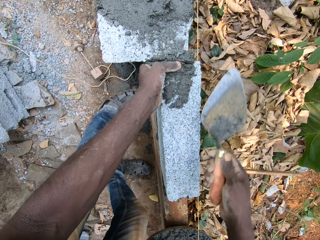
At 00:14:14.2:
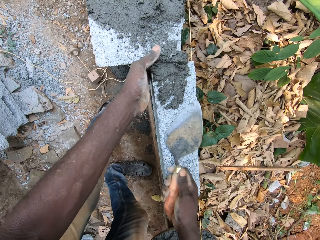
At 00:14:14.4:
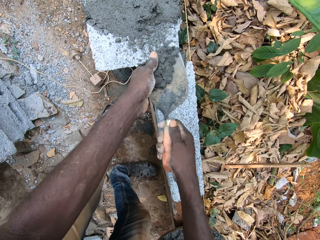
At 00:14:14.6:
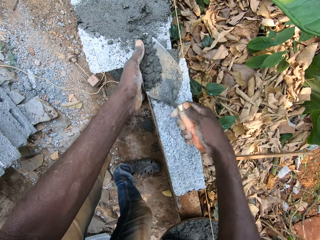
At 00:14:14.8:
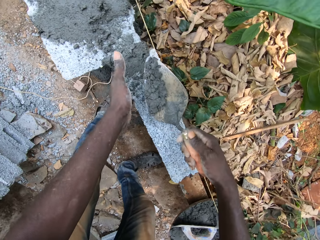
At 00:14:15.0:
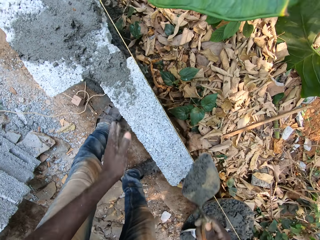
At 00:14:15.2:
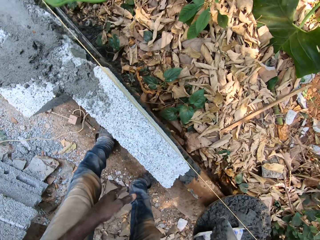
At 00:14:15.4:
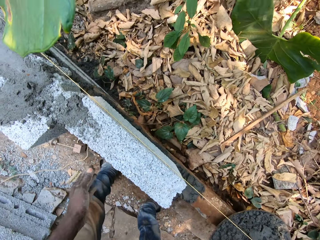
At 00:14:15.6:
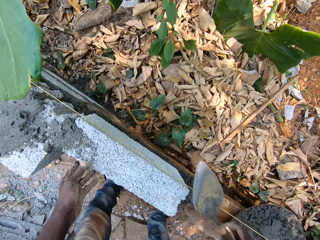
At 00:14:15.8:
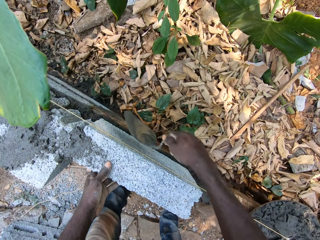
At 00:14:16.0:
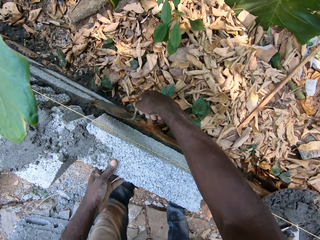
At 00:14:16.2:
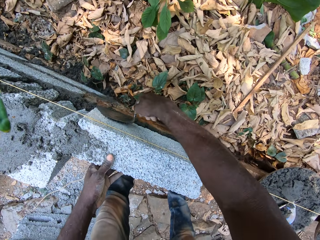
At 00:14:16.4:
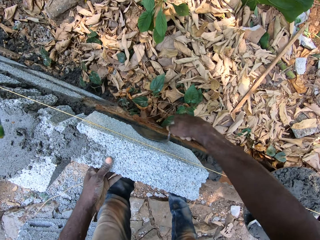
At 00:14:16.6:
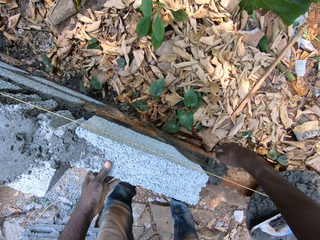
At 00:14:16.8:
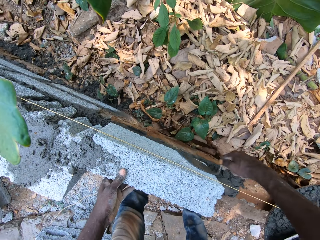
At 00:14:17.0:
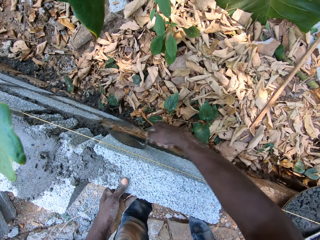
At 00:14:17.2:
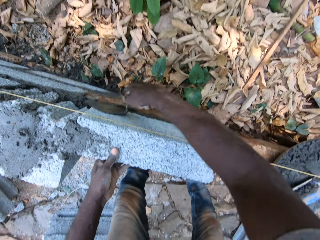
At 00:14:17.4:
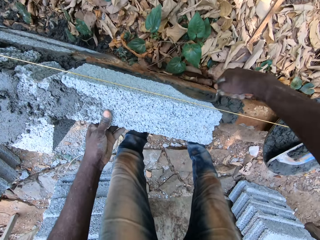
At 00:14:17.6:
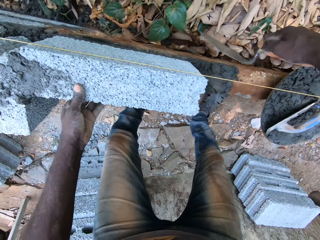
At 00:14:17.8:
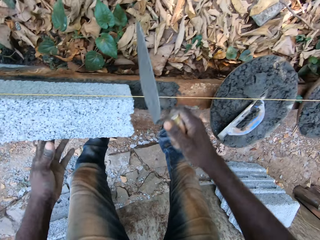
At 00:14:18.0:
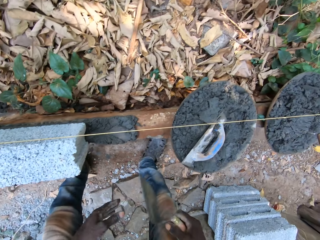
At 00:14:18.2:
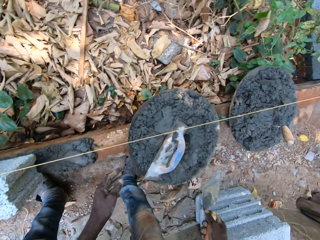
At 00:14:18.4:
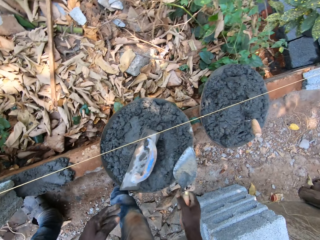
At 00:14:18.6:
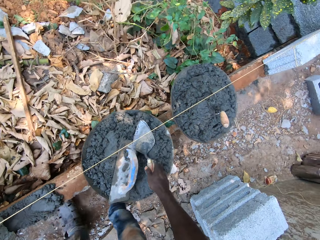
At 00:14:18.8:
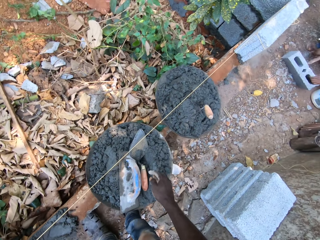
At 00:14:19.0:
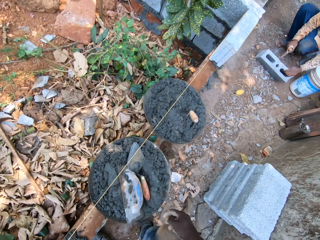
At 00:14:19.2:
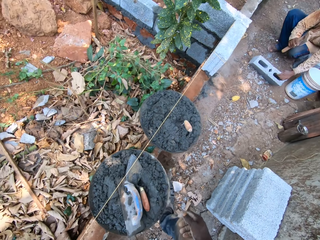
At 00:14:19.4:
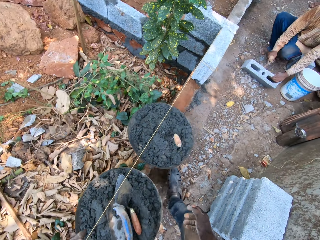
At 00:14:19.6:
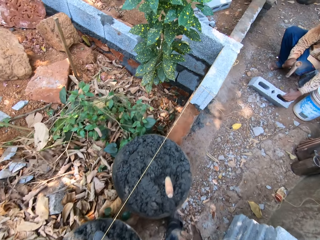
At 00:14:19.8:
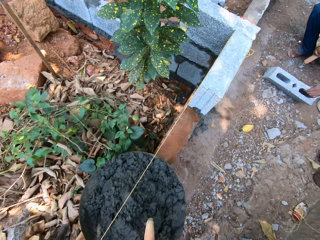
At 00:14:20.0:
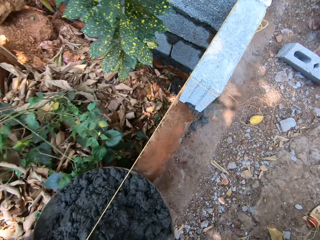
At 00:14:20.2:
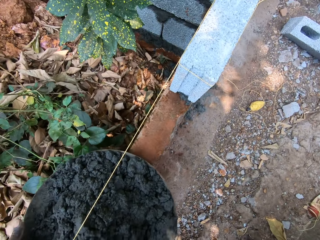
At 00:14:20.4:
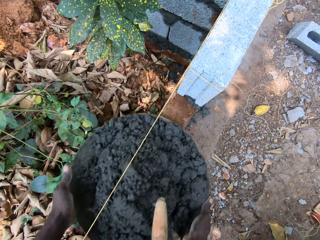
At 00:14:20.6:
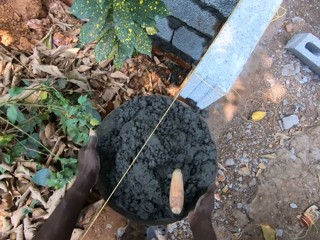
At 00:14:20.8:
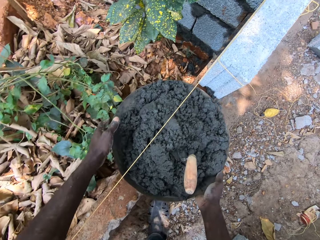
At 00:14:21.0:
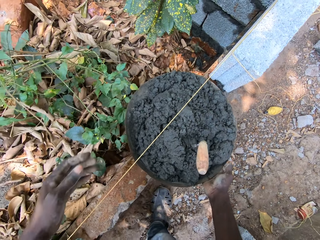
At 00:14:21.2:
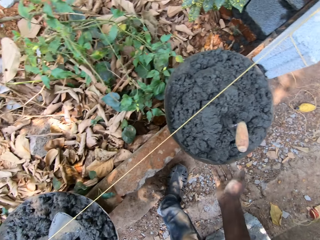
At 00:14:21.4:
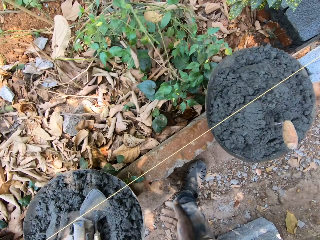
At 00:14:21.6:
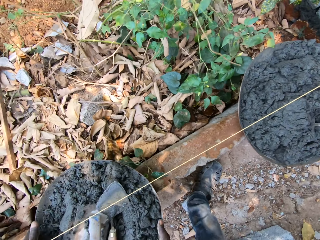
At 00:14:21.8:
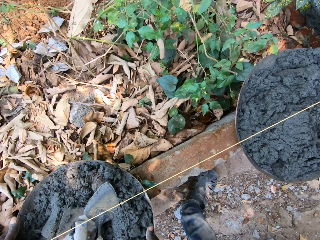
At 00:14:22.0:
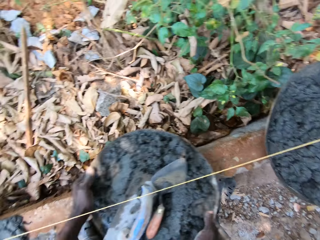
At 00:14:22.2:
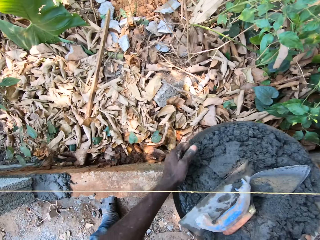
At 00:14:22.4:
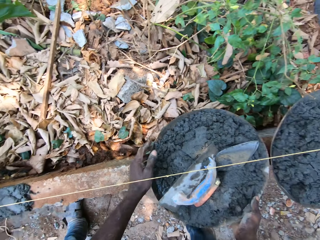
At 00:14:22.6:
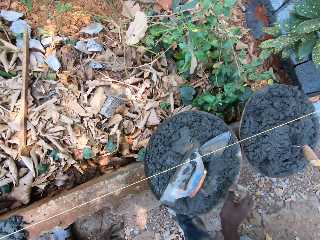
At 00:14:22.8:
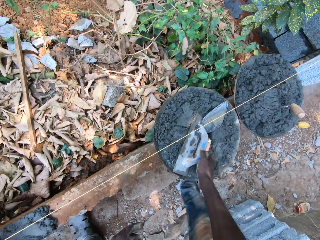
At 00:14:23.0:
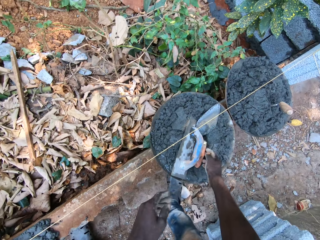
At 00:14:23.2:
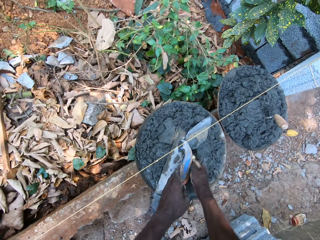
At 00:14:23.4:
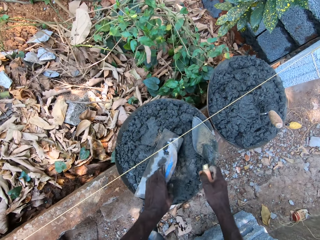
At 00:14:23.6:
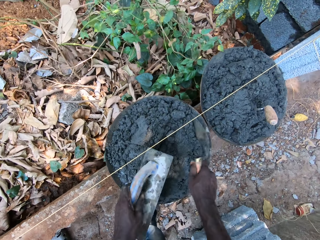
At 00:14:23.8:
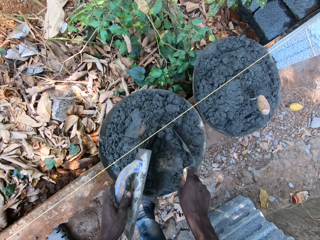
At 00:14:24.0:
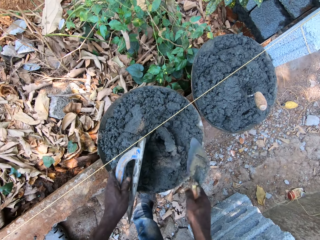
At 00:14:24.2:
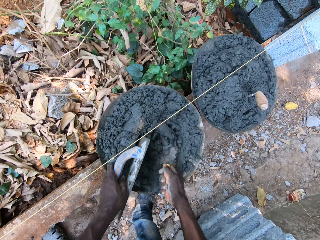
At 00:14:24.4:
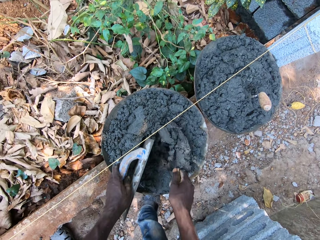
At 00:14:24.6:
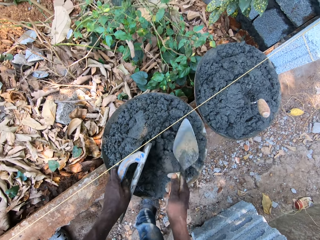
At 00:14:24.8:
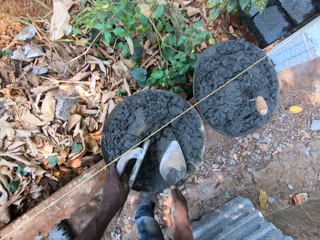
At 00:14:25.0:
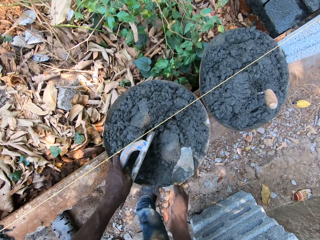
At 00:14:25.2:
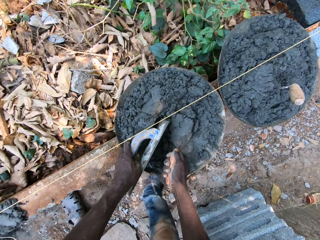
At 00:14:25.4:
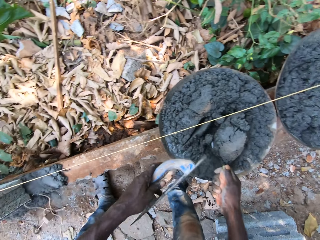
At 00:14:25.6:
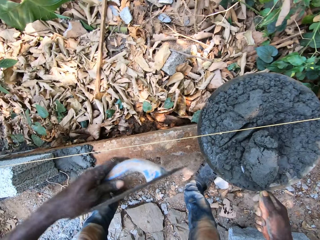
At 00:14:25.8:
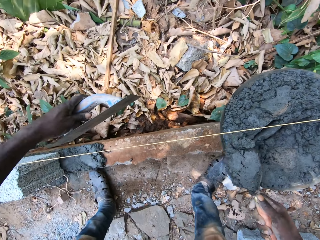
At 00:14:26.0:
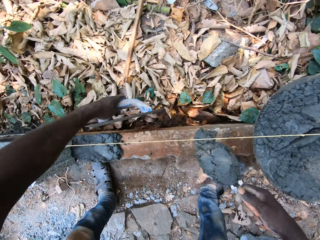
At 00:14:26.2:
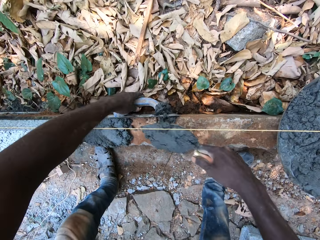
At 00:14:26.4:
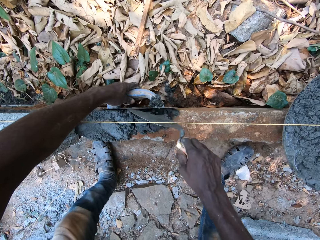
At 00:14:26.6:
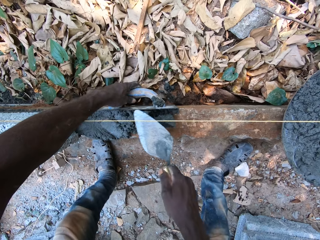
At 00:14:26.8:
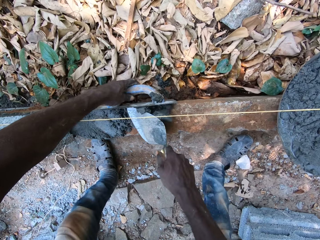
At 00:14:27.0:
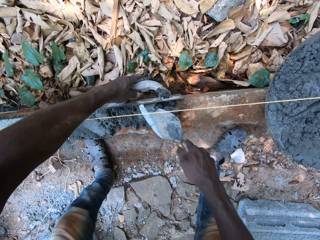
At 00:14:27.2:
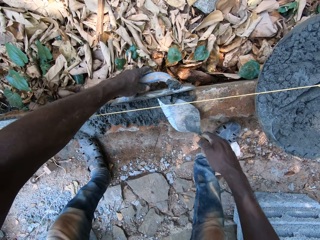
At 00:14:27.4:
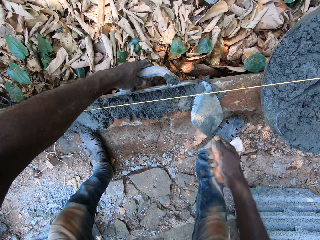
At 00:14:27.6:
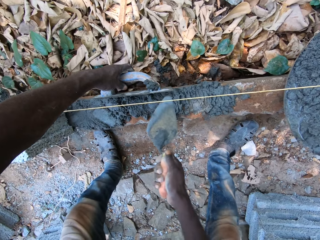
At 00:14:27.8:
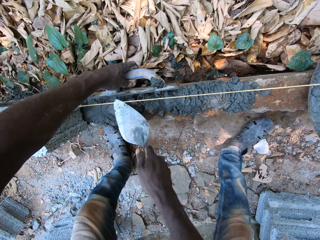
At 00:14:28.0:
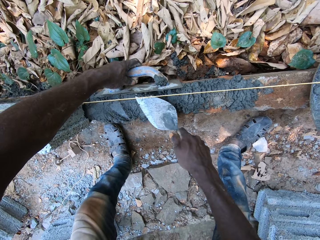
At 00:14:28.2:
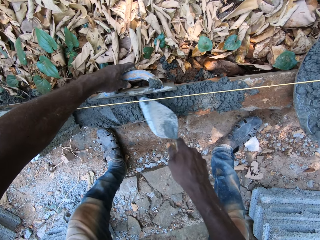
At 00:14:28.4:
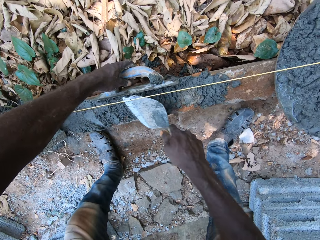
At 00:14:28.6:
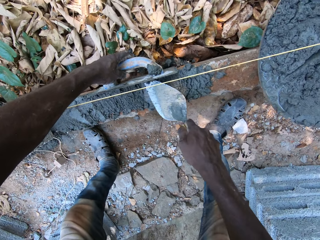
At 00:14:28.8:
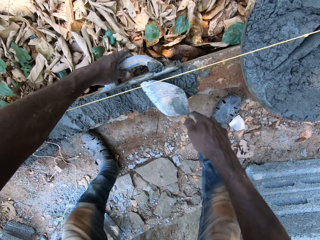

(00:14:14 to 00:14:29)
The camera wearer packs some concrete from the brick with the hand trowel in his right hand. He rubs the hand trowel against the brick with his right hand. He drops the hand trowel into the pan with his right hand. The man hits a brick on the ground with the axe in his right hand and holds the brick on the ground with his left hand. The camera wearer shifts a pan of concrete on the metal with both hands. He shifts the pan of concrete on the metal with both hands again. He picks up the hand trowel from the pan of concrete on the metal with his right hand. He picks up the plastering trowel from the pan of concrete on the metal with his right hand. He mixes the concrete in the pan with the hand trowel in his right hand. He packs some concrete from the pan with the hand trowel in his right hand. He places the plastering trowel beside the metal on the ground with his left hand and pours the concrete on the hand trowel into the metal with his right hand. He spreads the concrete in the metal with the hand trowel in his right hand.

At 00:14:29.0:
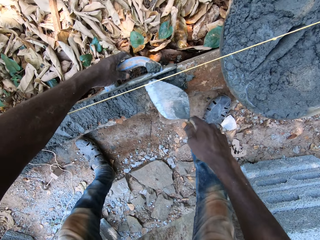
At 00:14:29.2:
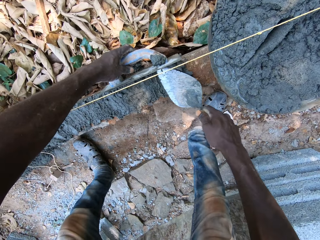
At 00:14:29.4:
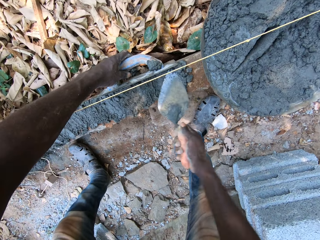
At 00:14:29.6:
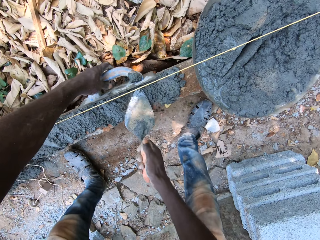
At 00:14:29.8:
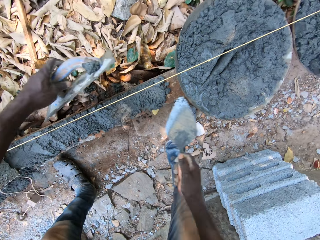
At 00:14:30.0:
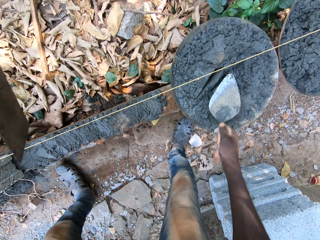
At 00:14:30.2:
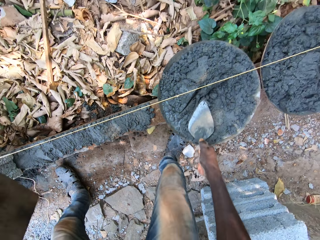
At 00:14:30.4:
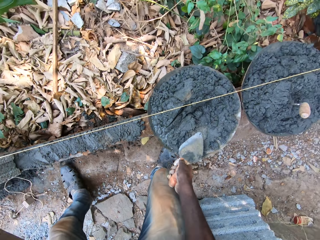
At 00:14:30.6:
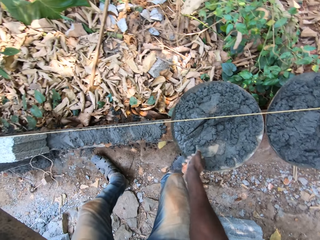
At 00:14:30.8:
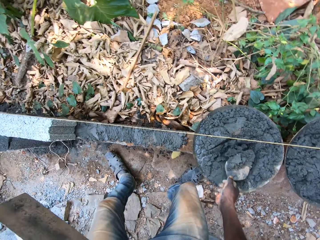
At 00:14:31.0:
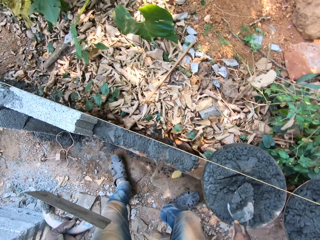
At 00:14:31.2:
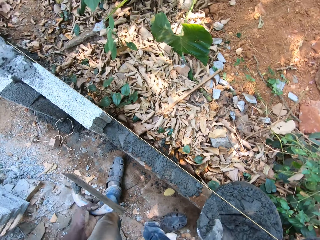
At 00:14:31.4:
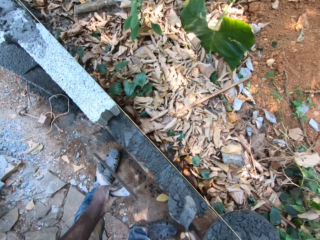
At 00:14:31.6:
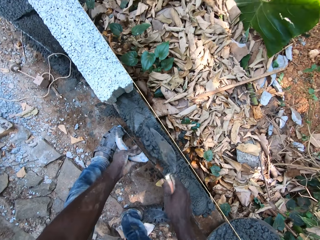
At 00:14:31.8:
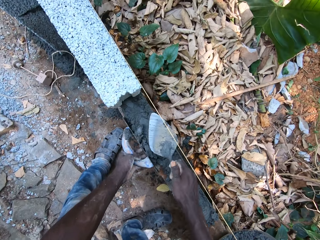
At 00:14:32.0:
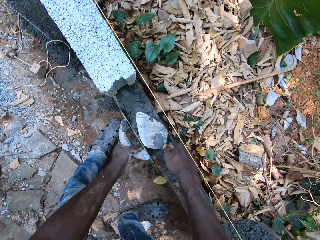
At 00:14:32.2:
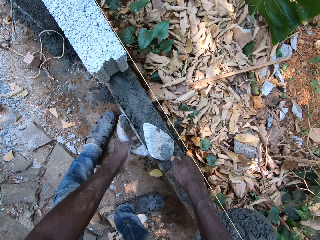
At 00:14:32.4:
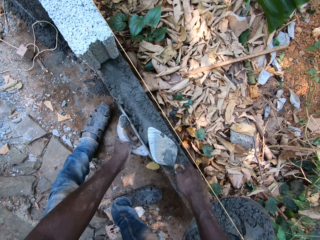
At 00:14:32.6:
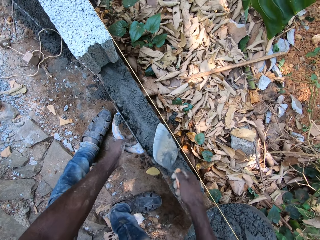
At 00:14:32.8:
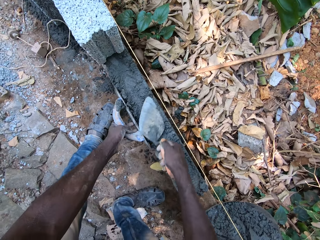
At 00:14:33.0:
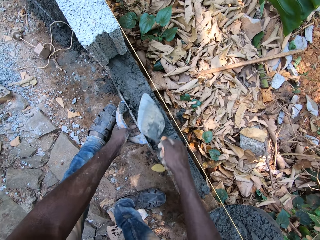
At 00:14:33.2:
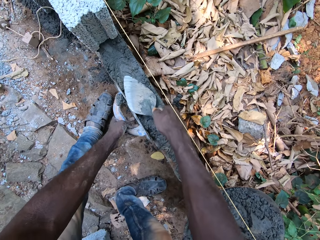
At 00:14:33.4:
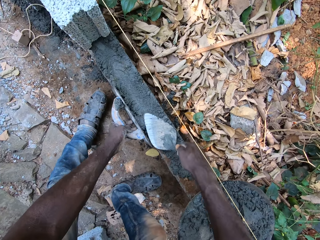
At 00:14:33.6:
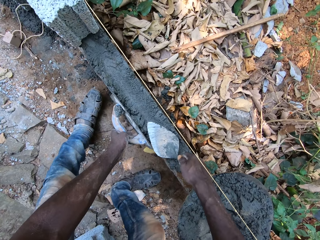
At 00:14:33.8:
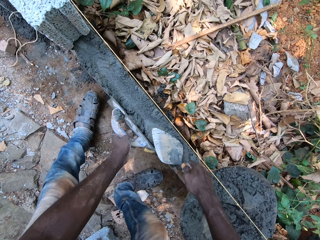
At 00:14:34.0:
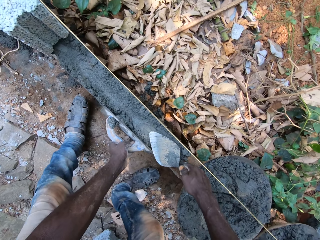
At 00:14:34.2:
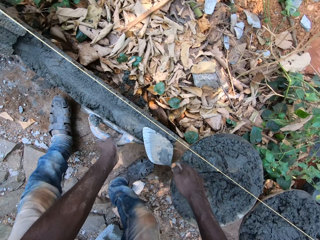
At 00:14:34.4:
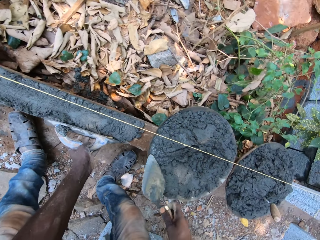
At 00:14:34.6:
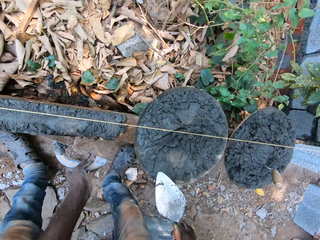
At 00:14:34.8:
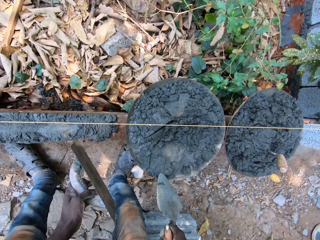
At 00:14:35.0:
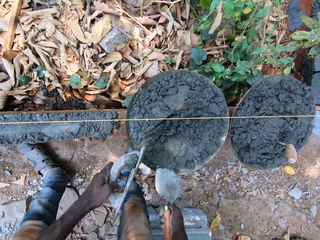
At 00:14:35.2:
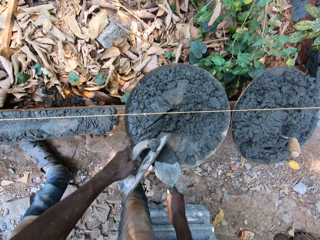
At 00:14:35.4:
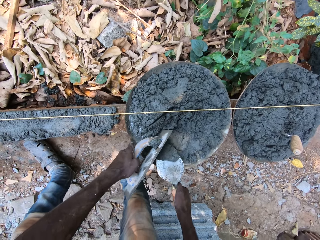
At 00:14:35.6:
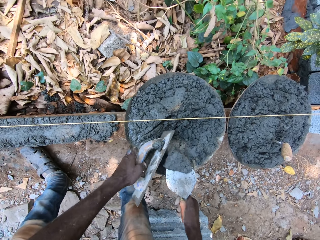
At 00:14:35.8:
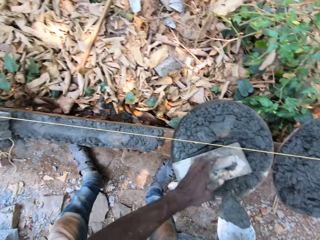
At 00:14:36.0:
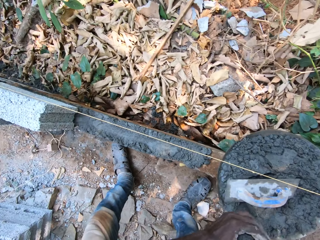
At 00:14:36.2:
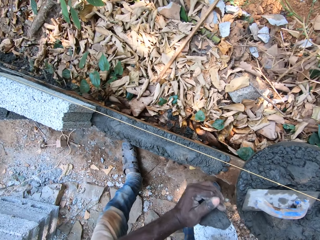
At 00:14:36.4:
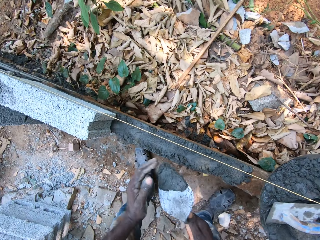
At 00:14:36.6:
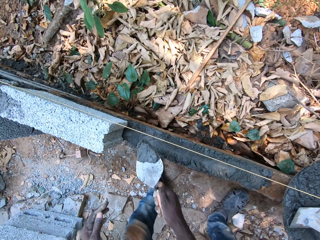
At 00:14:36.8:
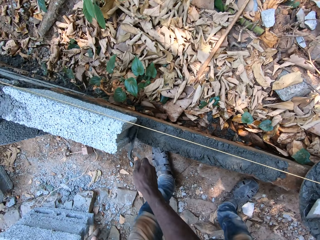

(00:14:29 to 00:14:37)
The camera wearer packs some concrete from the pan with the hand trowel in his right hand. He pours the concrete on the hand trowel into the metal with his right hand and places the plastering trowel beside the metal on the ground with his left hand. He spreads the concrete in the metal with the hand trowel in his right hand. He drops the plastering trowel in his left hand in the pan of concrete. He packs some concrete from the pan with the hand trowel in his right hand.
